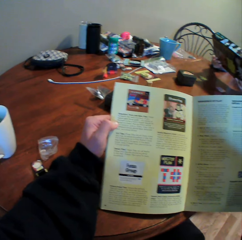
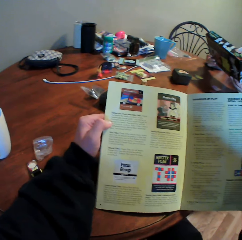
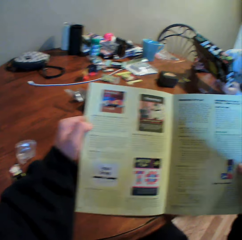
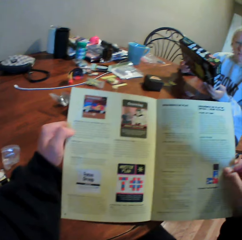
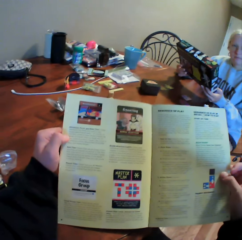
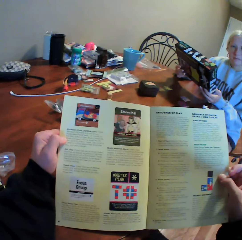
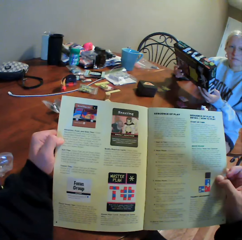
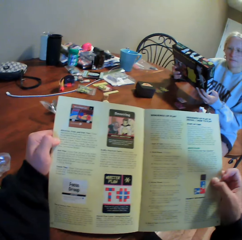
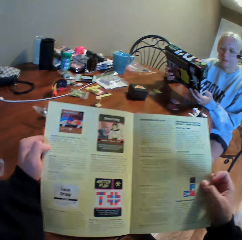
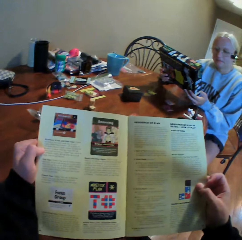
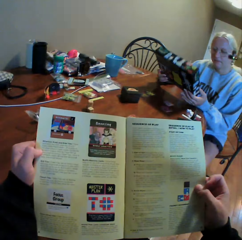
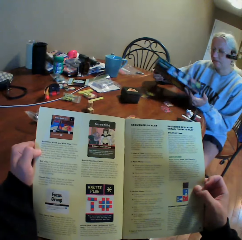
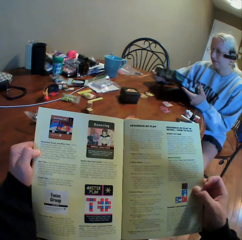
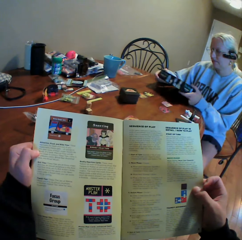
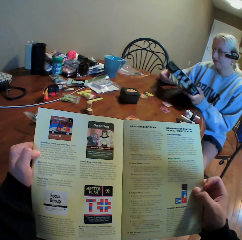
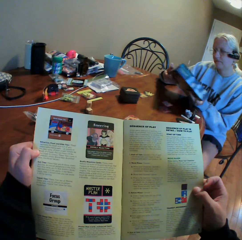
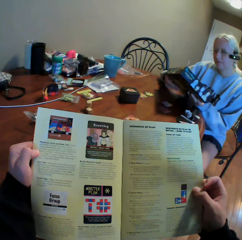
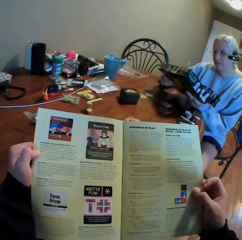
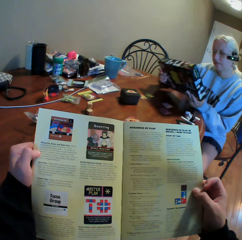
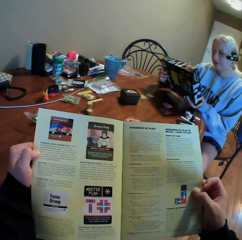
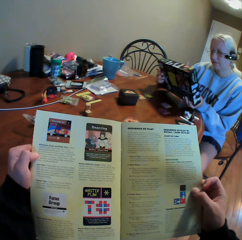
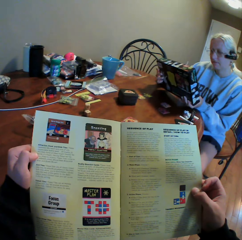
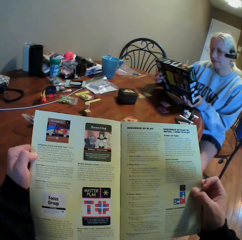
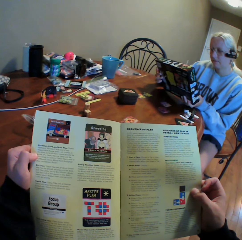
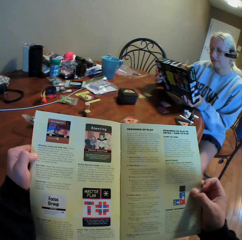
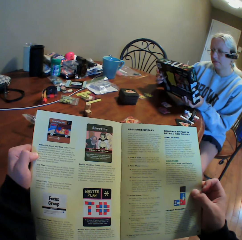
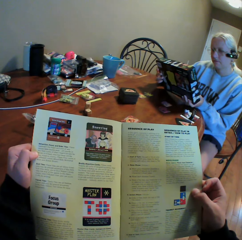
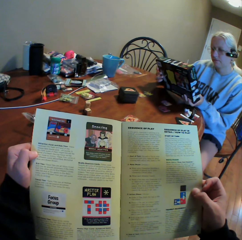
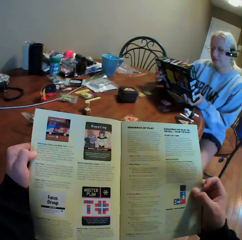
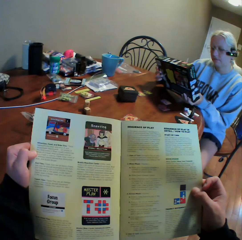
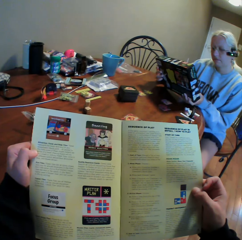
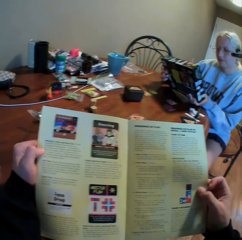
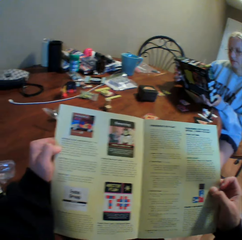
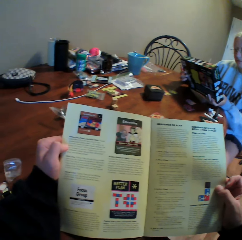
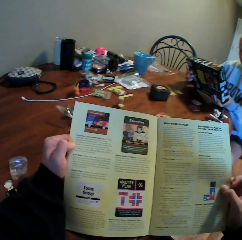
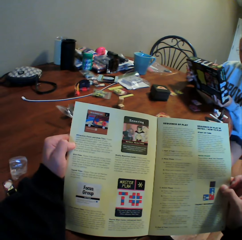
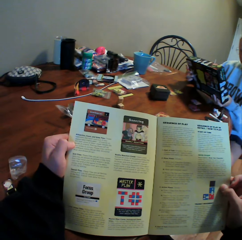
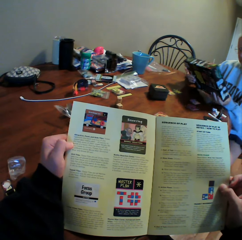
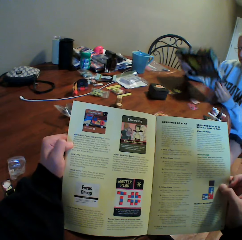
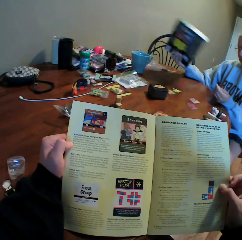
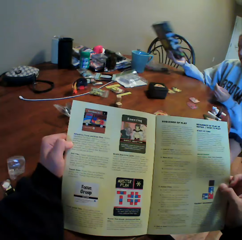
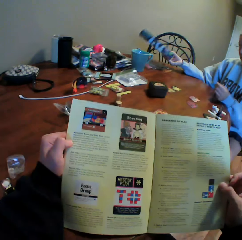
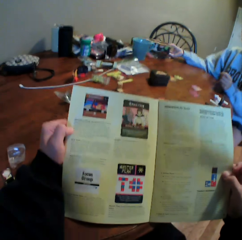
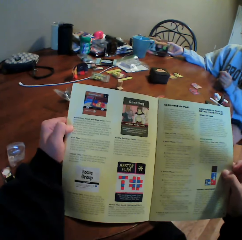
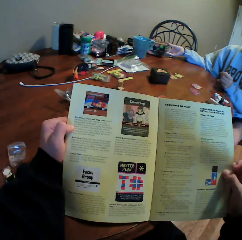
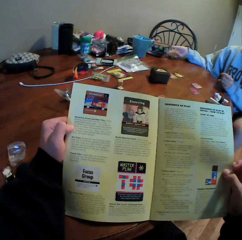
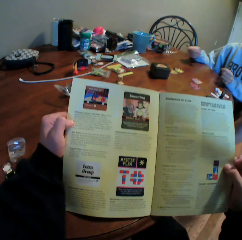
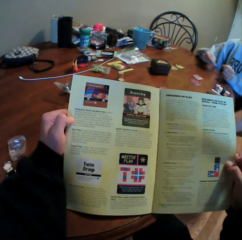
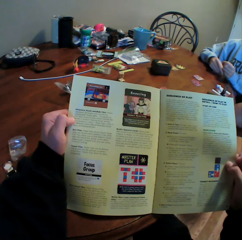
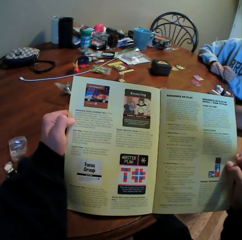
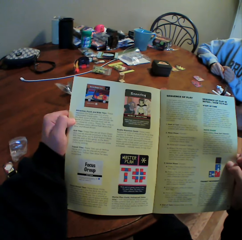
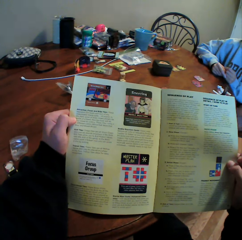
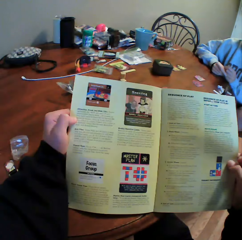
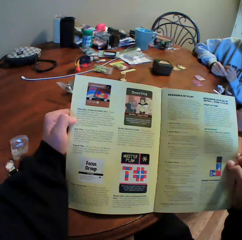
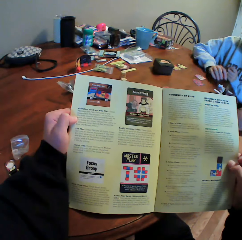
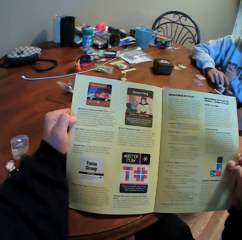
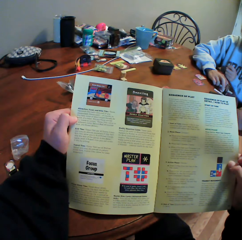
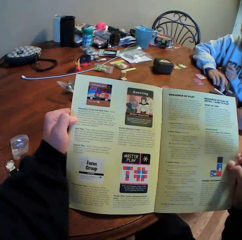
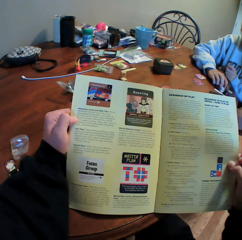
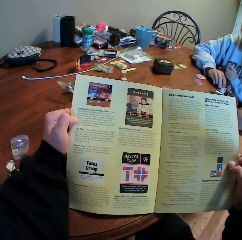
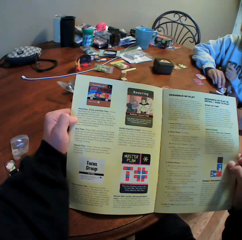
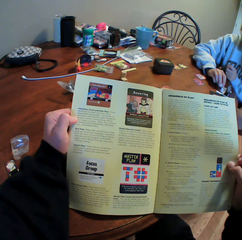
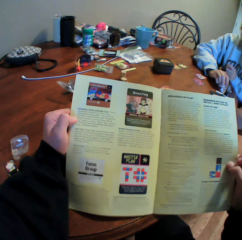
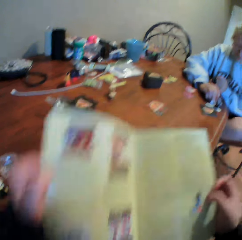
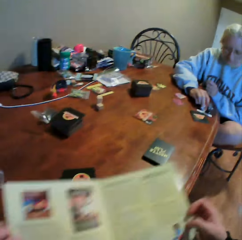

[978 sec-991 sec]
A woman places the box on the table.

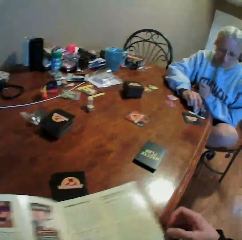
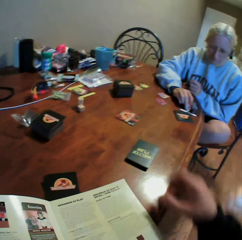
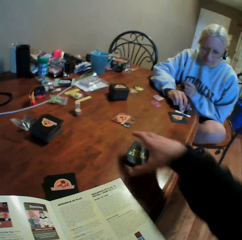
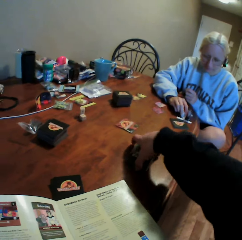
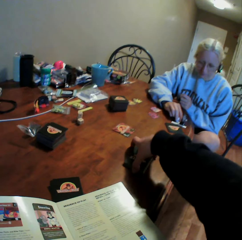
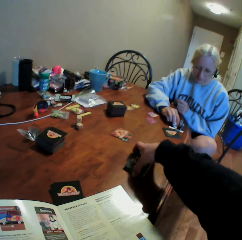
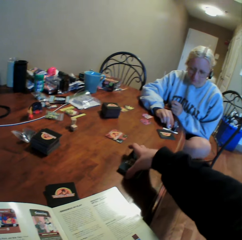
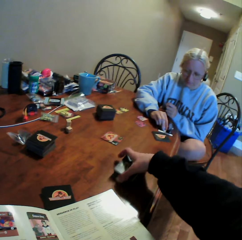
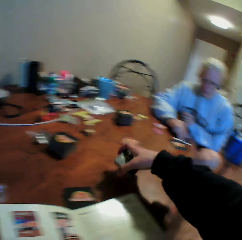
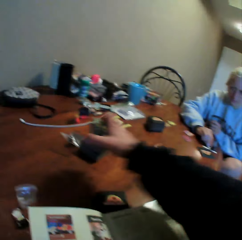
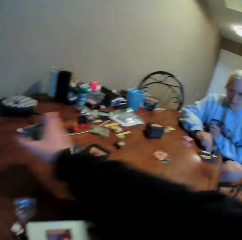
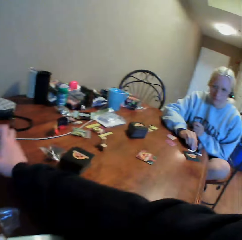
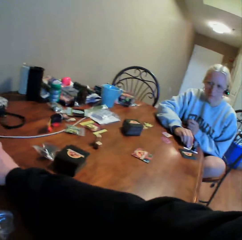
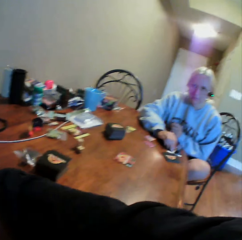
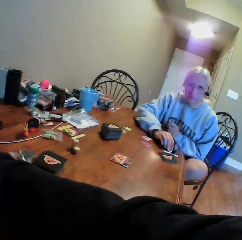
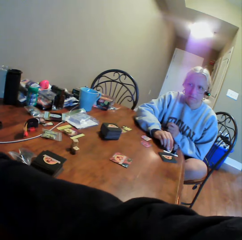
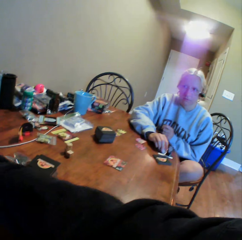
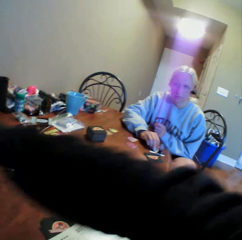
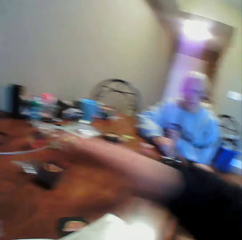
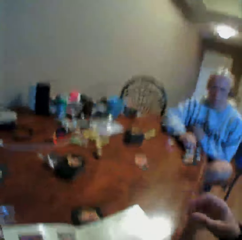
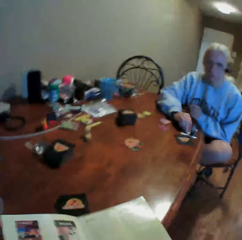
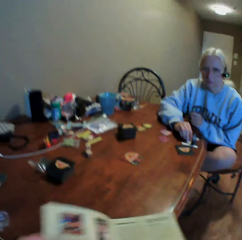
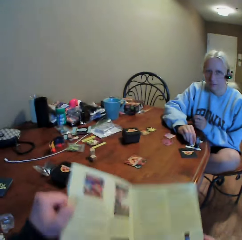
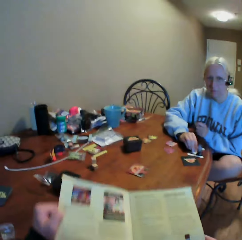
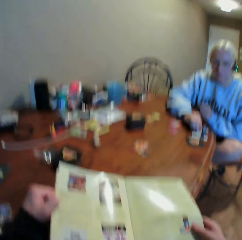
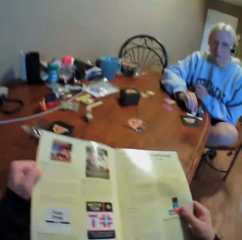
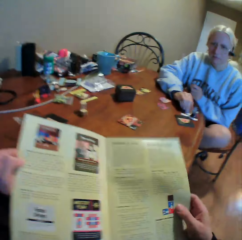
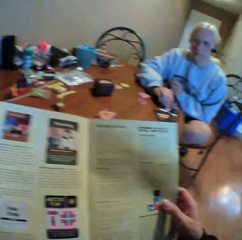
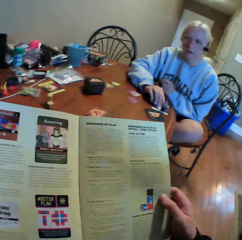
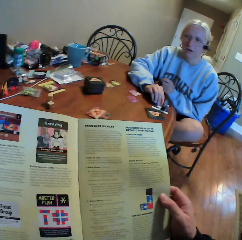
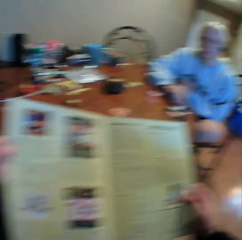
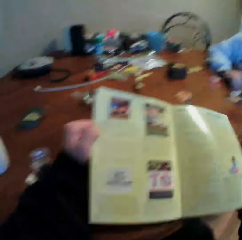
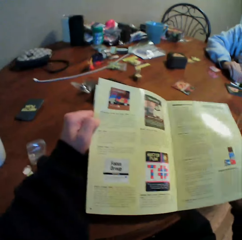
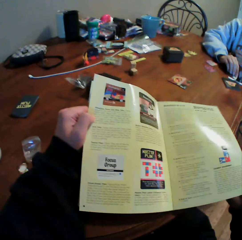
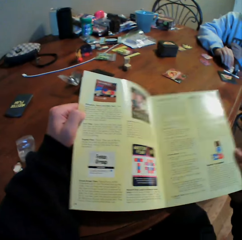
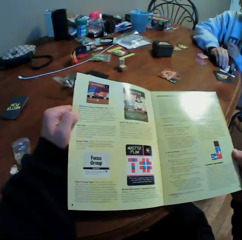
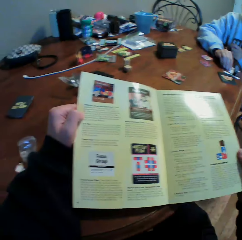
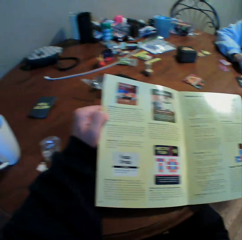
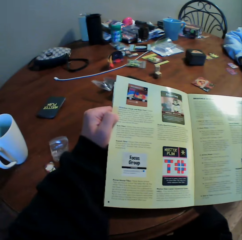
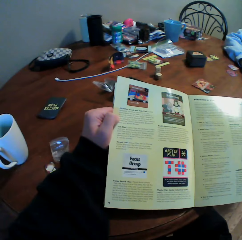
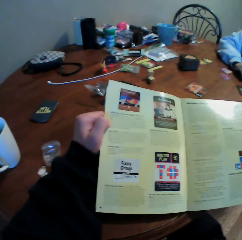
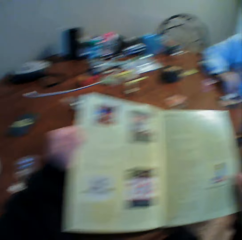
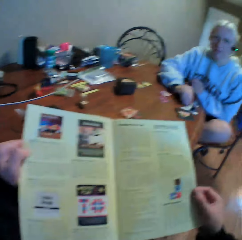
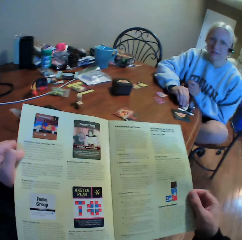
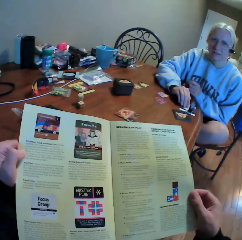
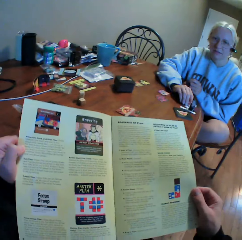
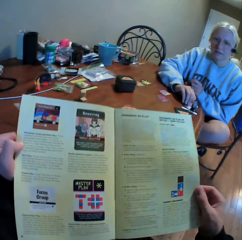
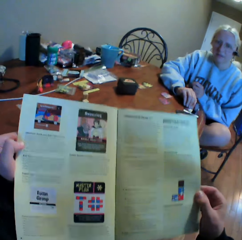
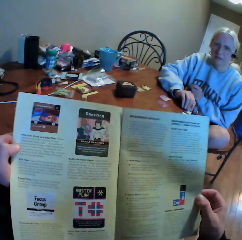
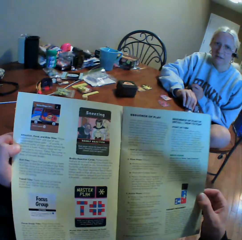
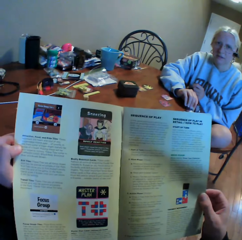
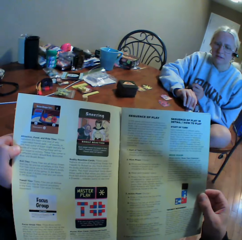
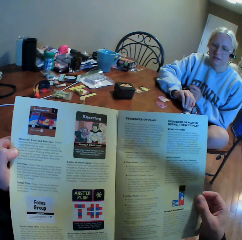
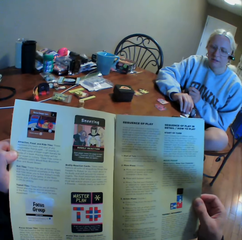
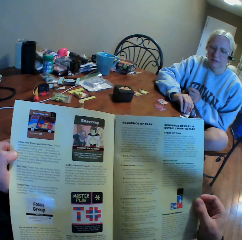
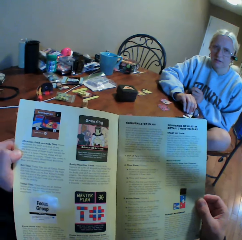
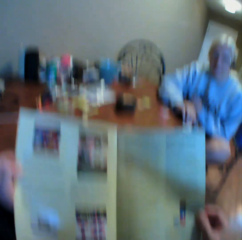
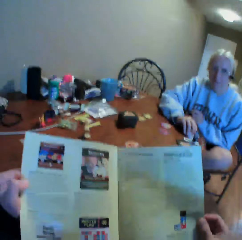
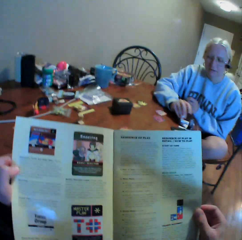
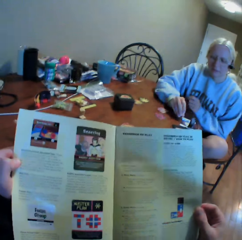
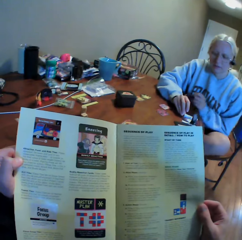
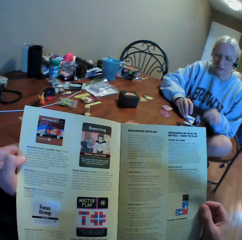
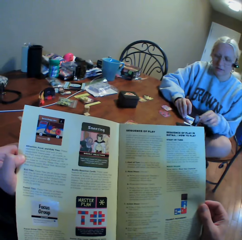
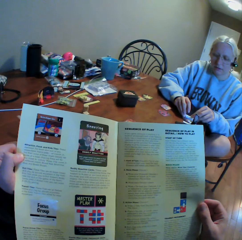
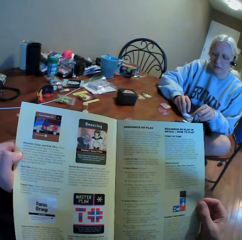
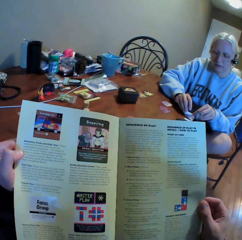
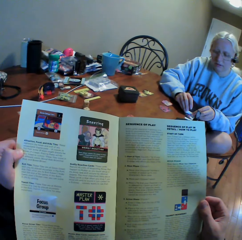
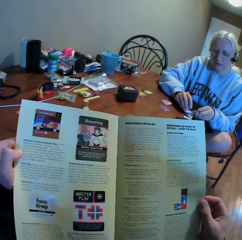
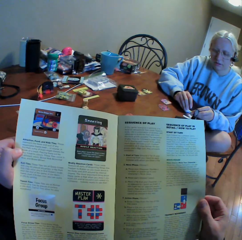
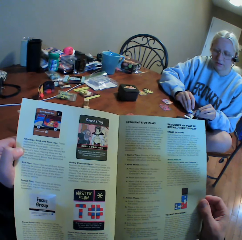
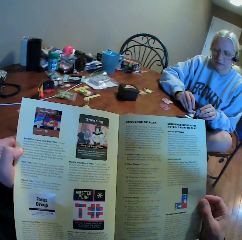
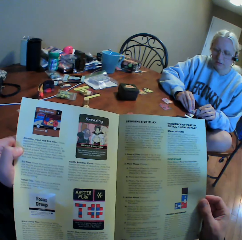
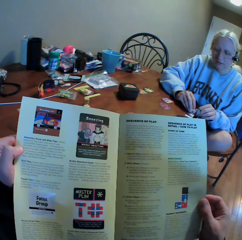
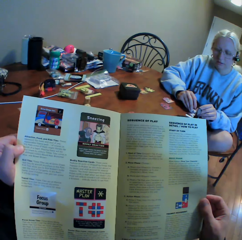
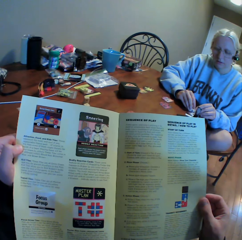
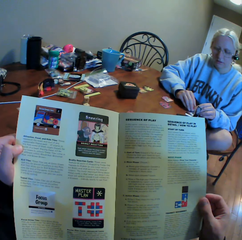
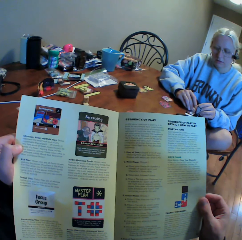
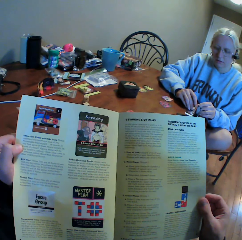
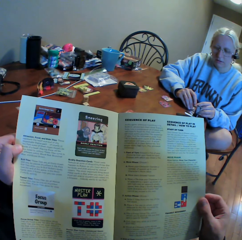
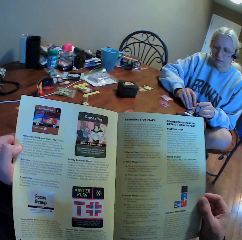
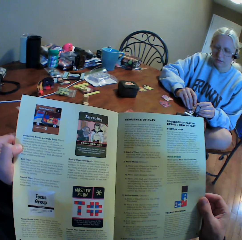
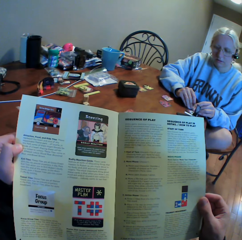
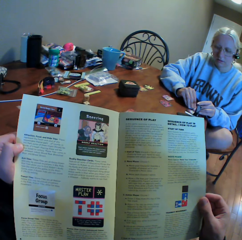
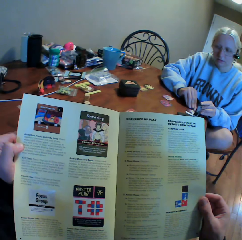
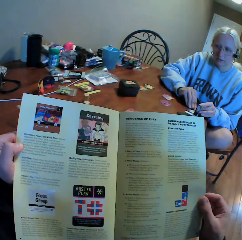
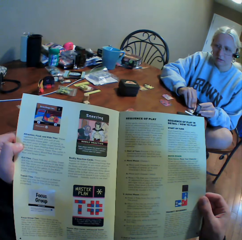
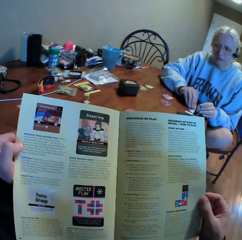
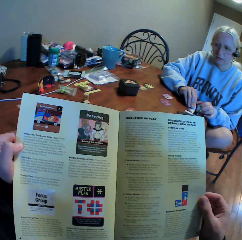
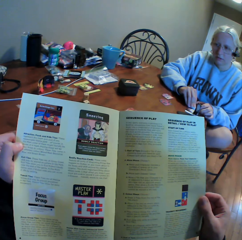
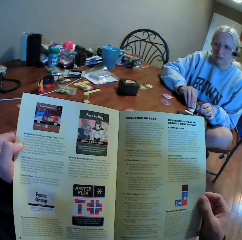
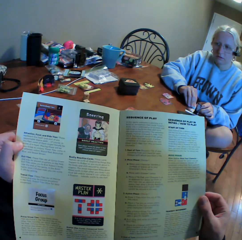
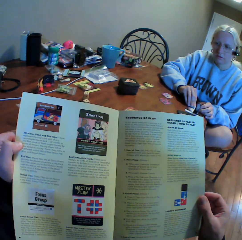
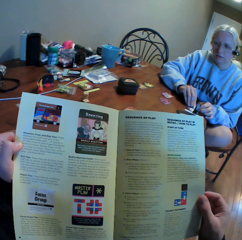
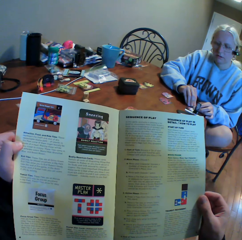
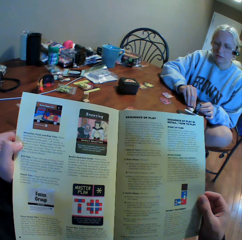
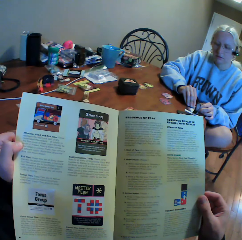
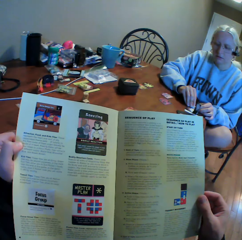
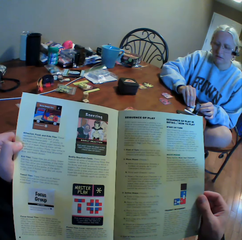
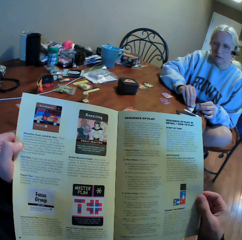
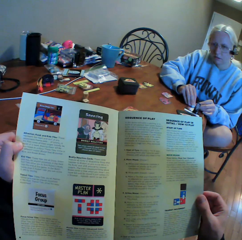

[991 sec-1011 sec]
The camera wearer picks cards. They move the cards on the table. They interact with the woman. They read the manual book.
